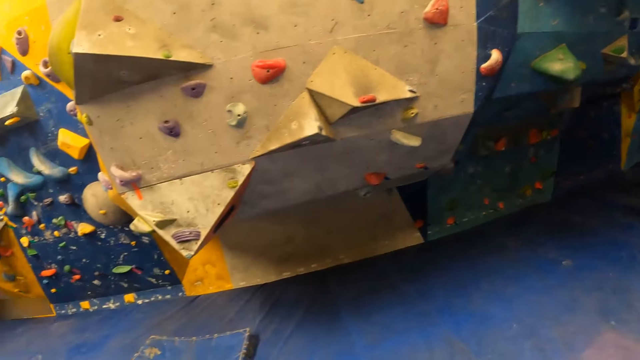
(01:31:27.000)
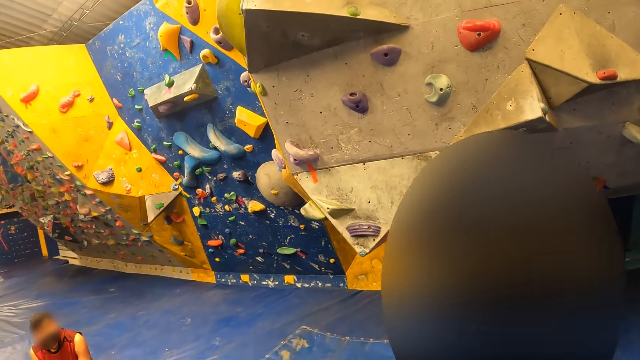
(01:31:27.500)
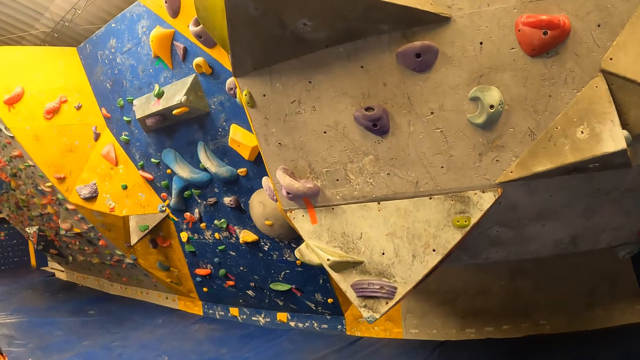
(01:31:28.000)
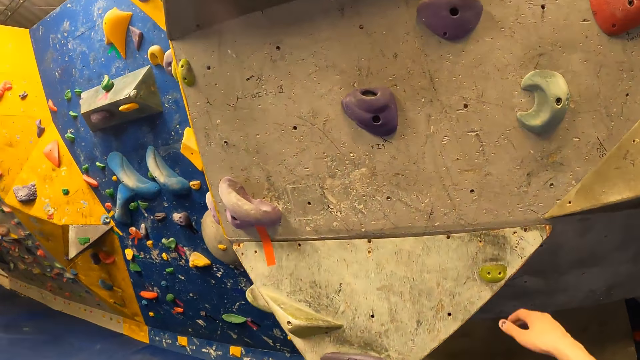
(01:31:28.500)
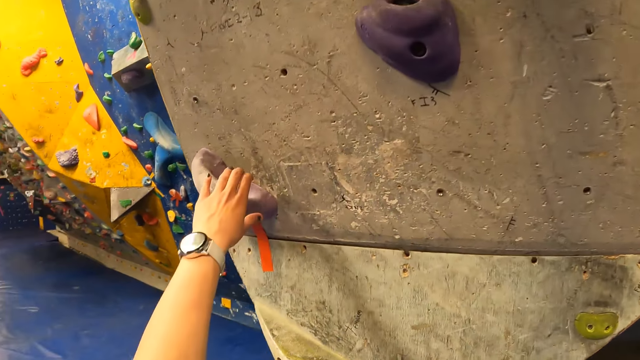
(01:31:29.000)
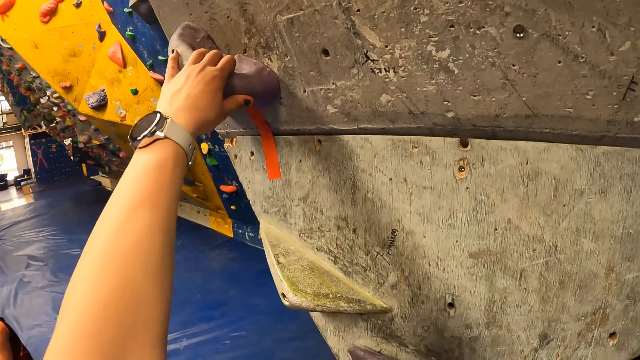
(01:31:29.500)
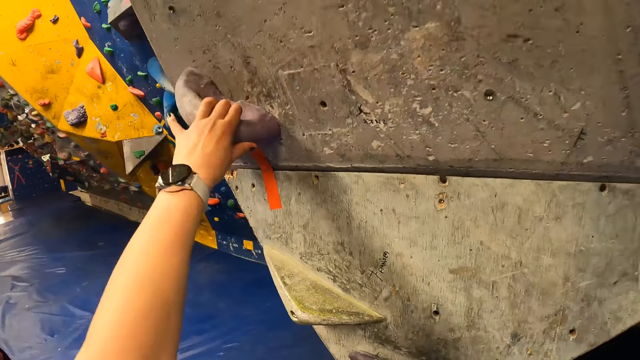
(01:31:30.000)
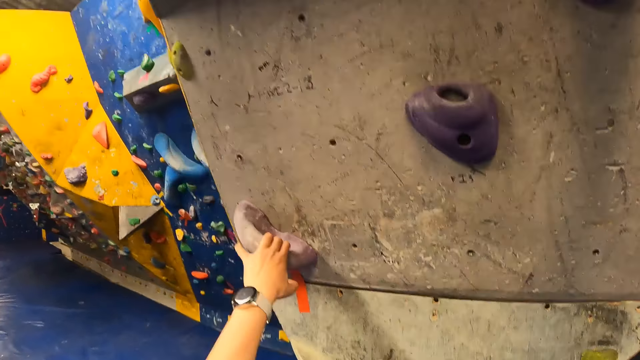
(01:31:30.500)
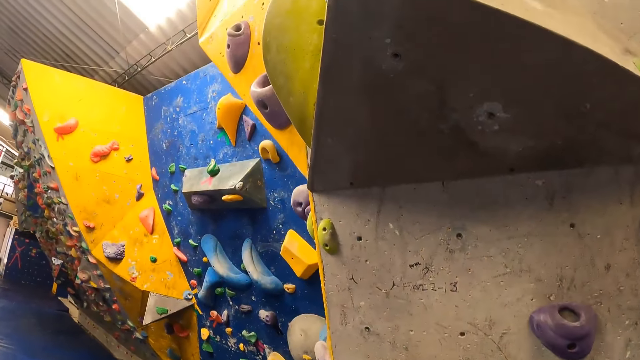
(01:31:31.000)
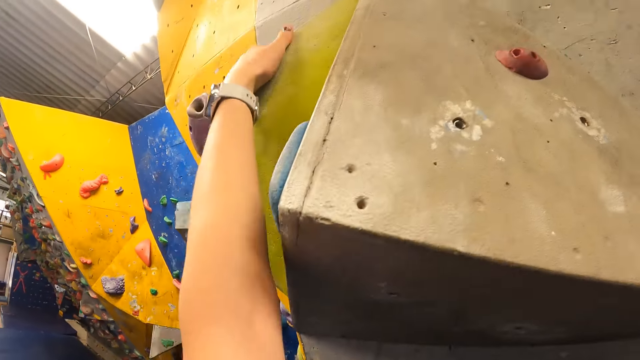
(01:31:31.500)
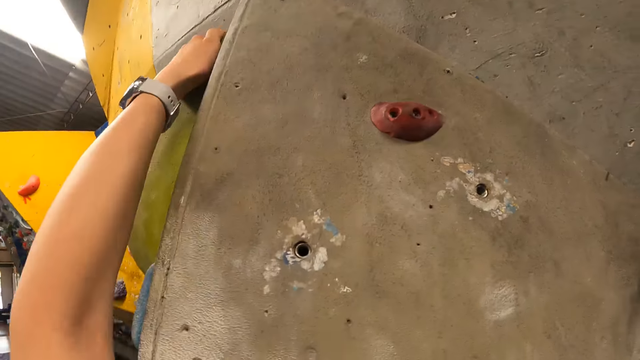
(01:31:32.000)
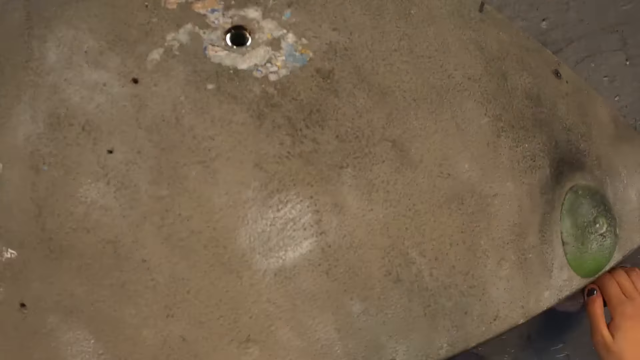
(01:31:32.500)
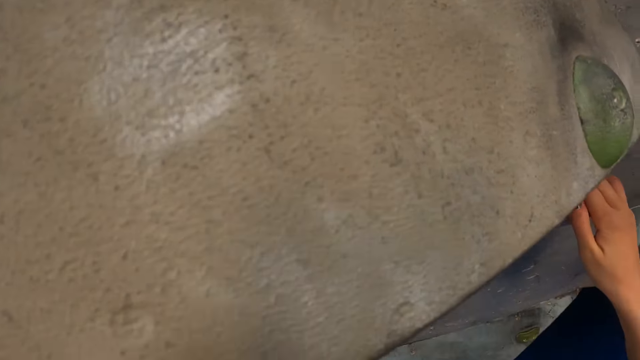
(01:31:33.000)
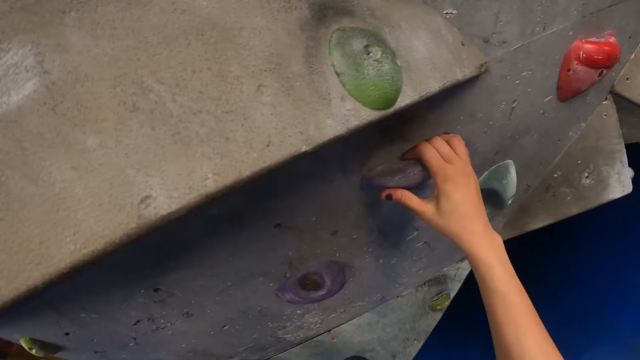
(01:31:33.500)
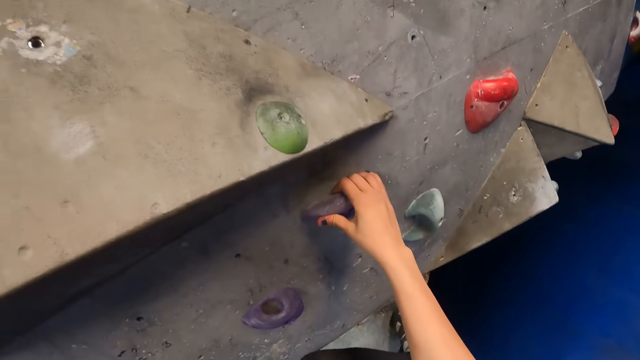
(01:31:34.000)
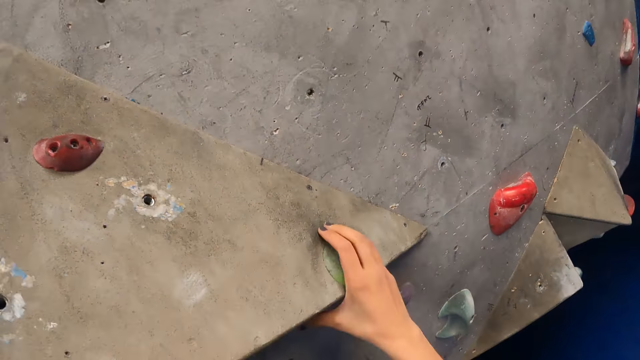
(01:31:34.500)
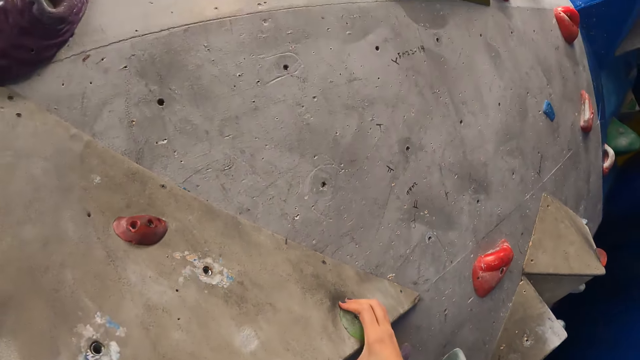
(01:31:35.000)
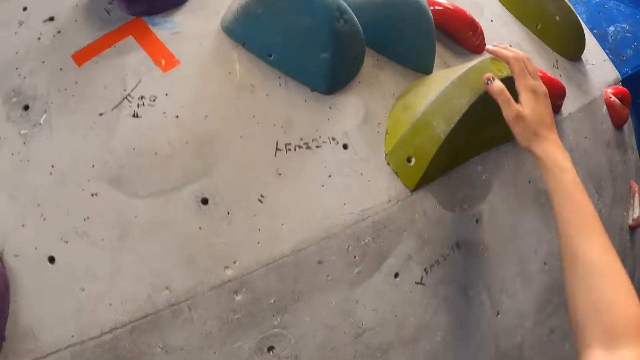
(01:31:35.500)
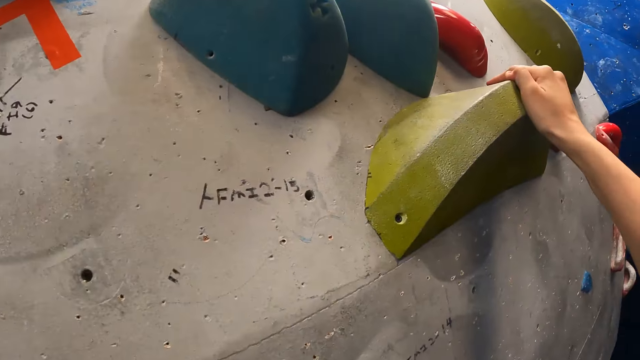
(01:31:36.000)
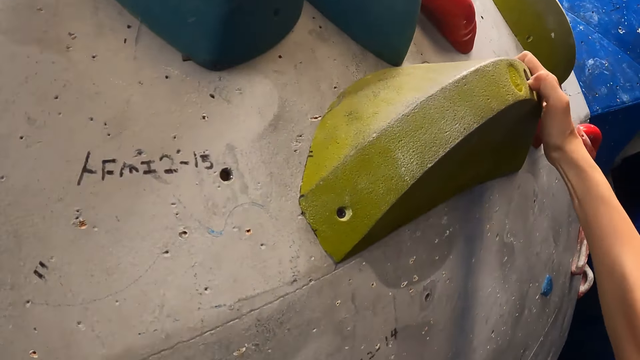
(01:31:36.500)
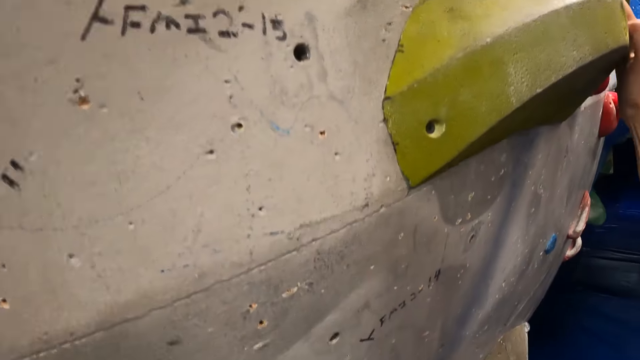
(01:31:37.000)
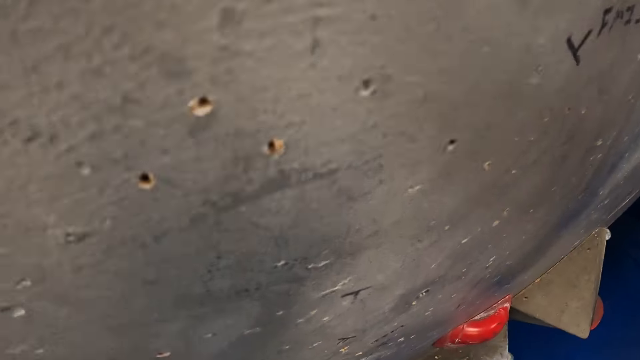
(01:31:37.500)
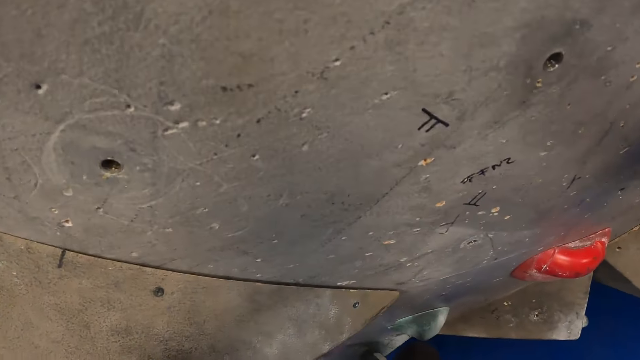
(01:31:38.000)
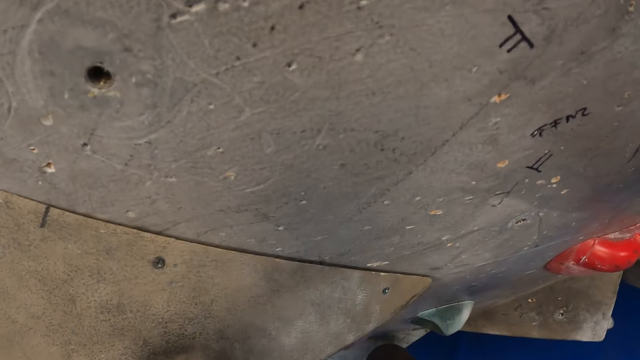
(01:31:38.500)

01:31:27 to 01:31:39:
The camera wearer looks around. They move closer to the climbing rock. They climb the climbing wall. They hold the climbing rock.

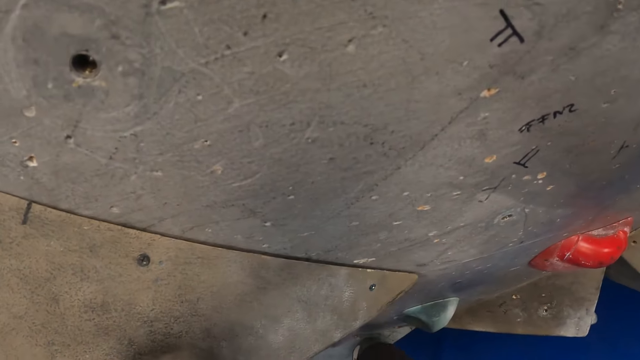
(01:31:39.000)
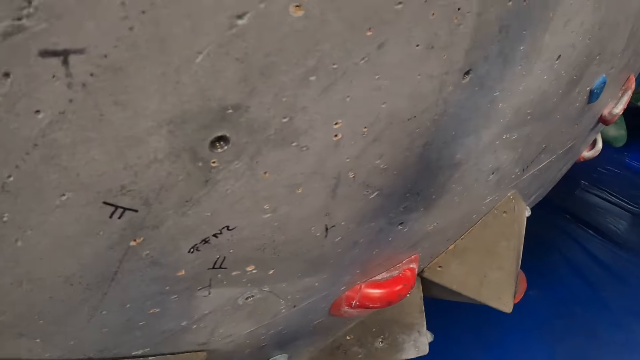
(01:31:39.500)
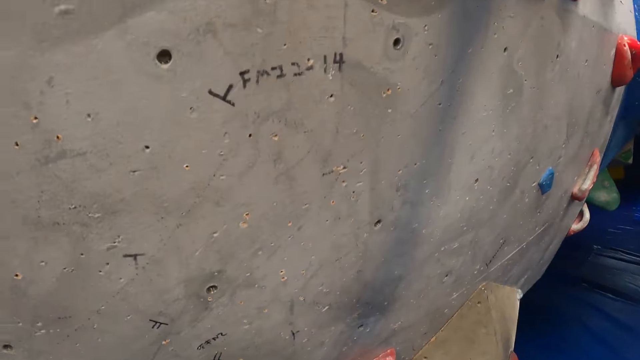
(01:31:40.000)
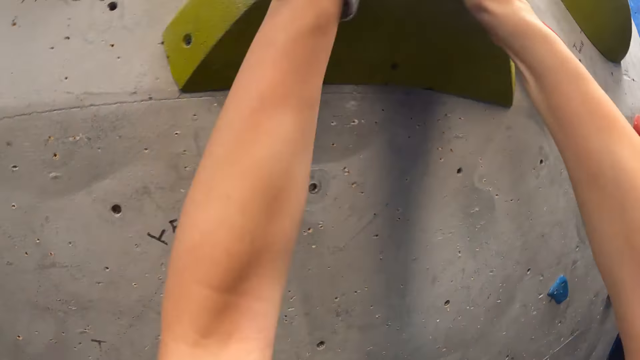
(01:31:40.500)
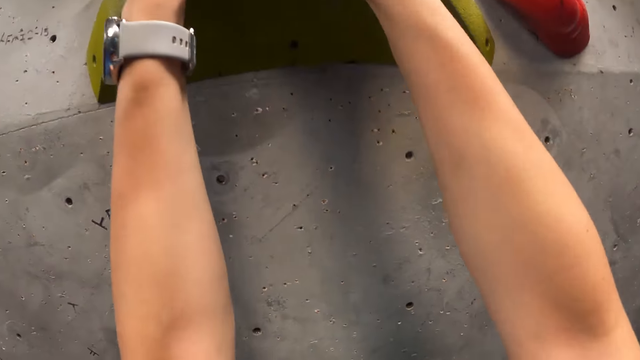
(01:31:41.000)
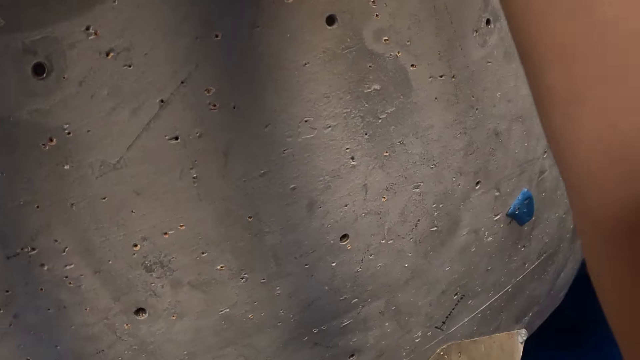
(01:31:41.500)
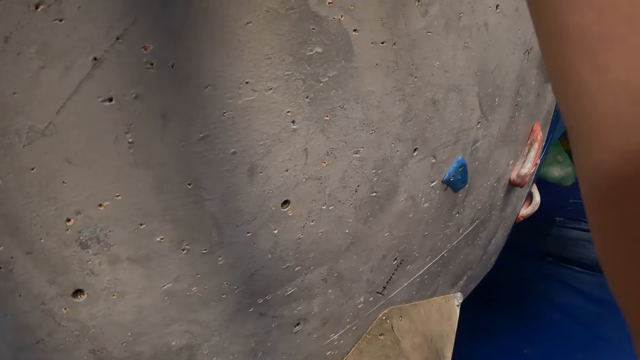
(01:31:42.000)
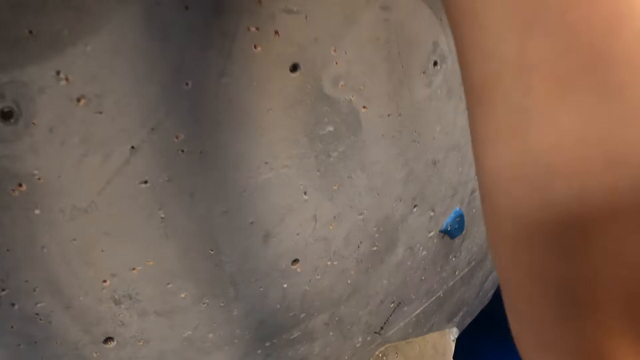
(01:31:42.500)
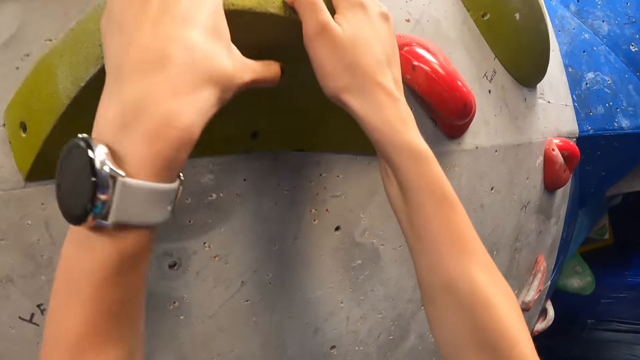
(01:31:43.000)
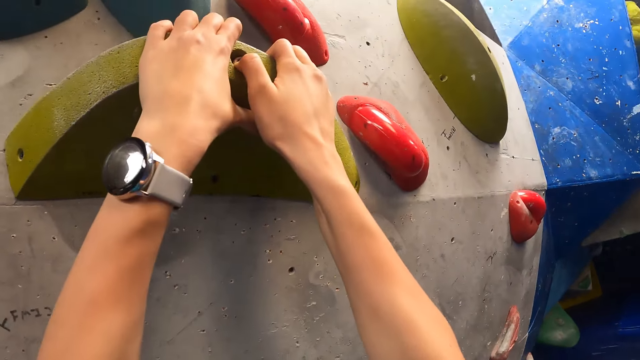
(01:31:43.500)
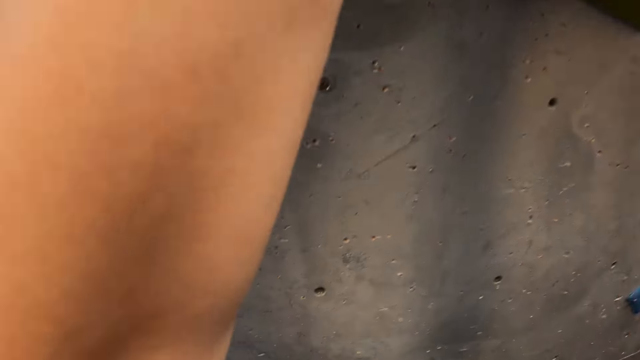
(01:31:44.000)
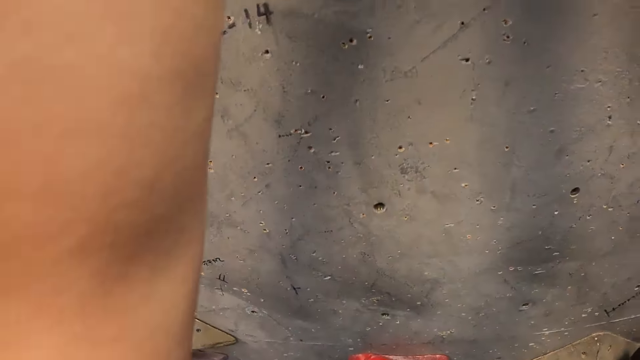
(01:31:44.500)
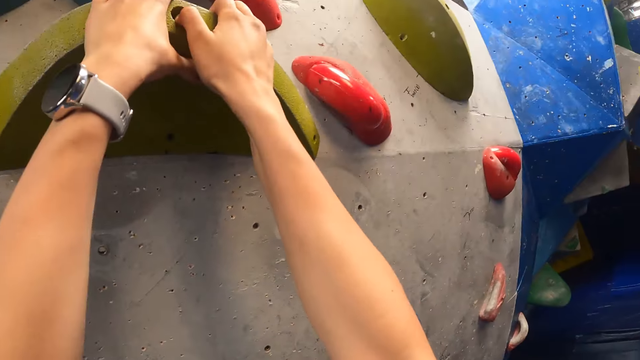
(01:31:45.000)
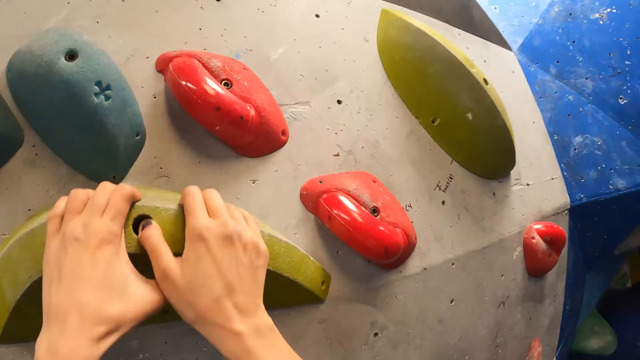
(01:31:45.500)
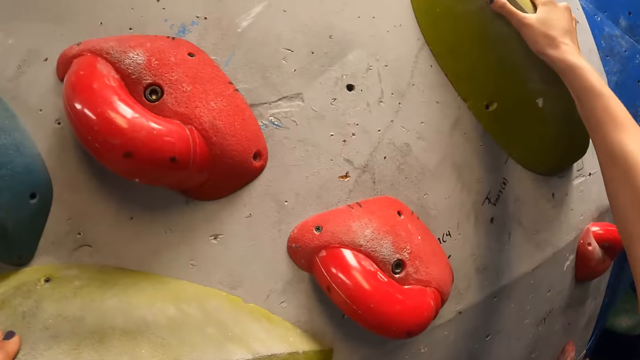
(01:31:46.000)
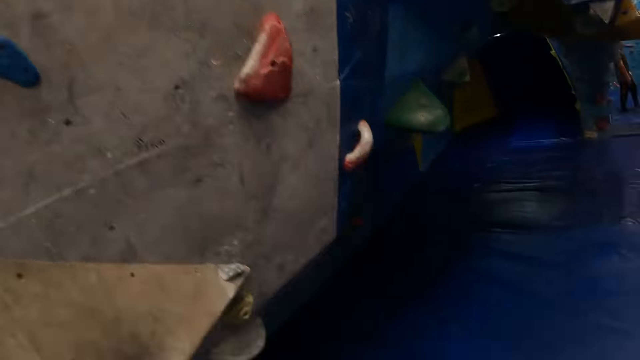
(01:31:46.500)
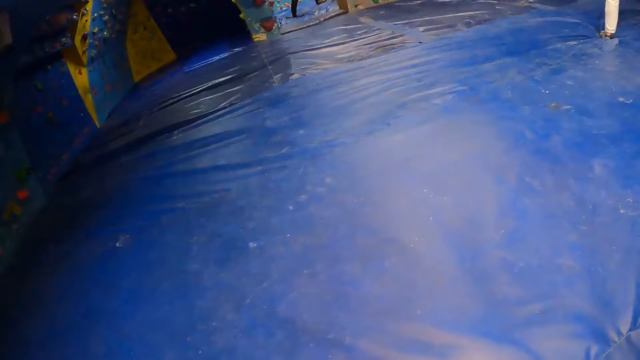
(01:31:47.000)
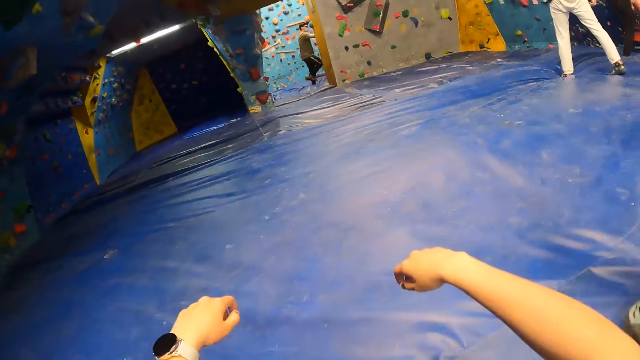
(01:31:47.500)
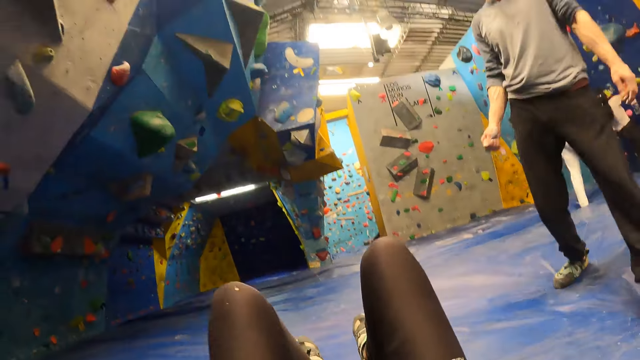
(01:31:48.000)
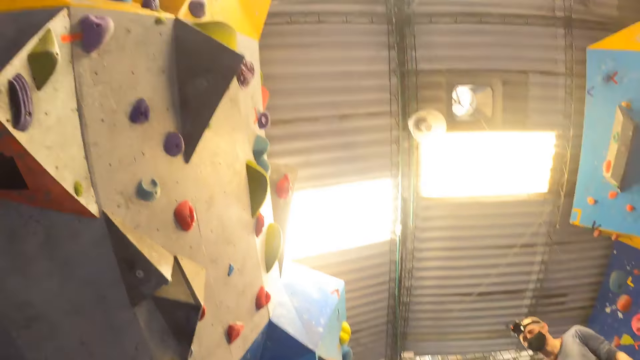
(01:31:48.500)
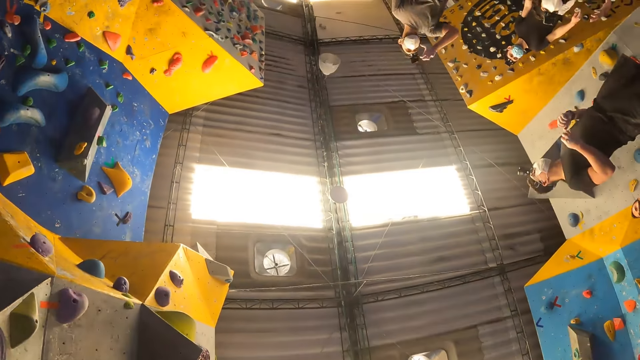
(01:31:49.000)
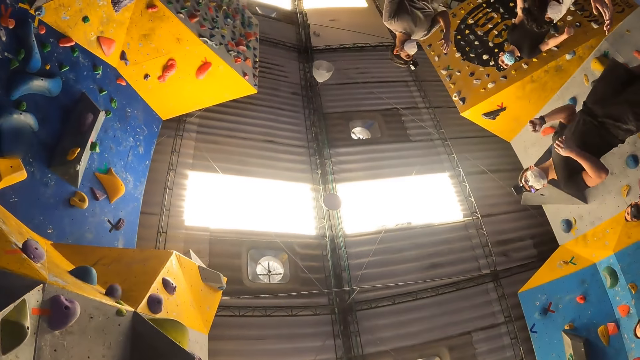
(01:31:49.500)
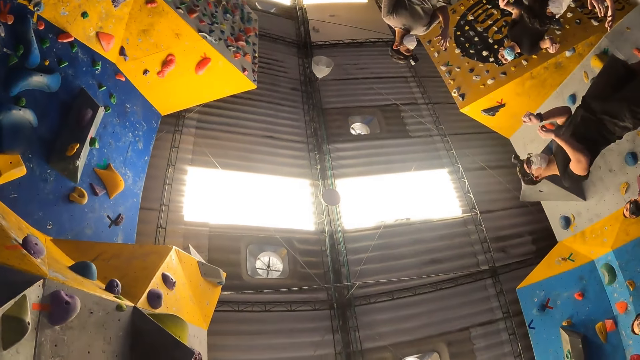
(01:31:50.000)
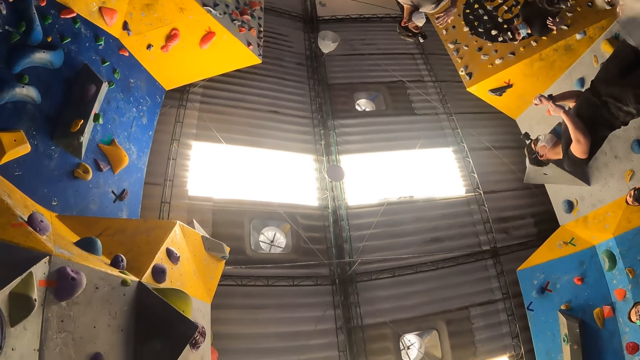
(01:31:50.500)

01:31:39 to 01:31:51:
The camera wearer falls on the crash pad. They look up.
